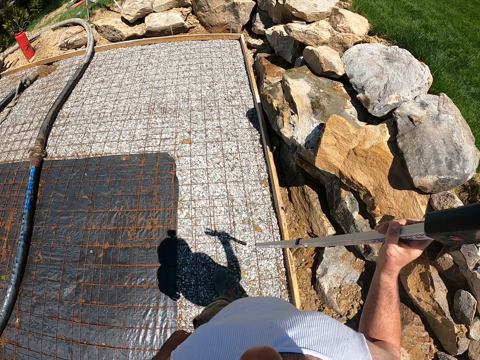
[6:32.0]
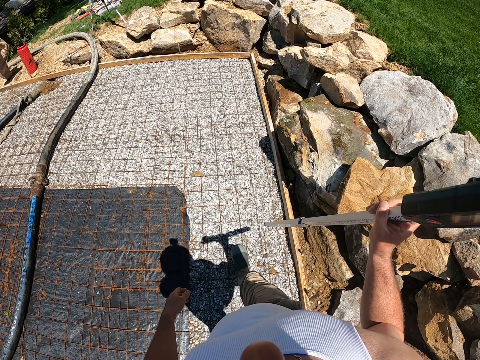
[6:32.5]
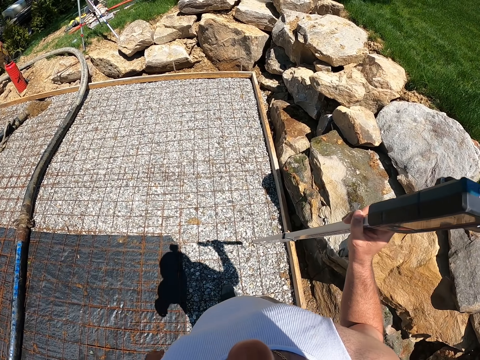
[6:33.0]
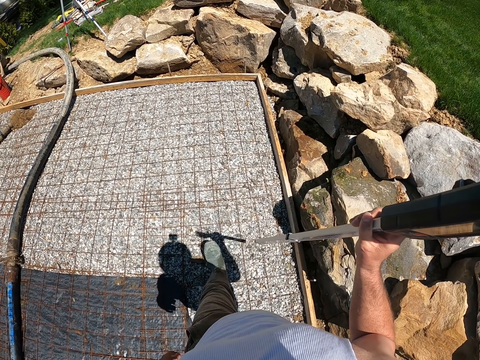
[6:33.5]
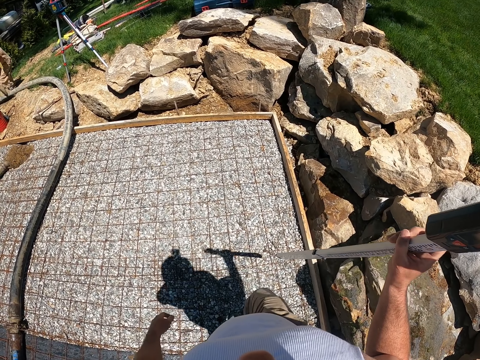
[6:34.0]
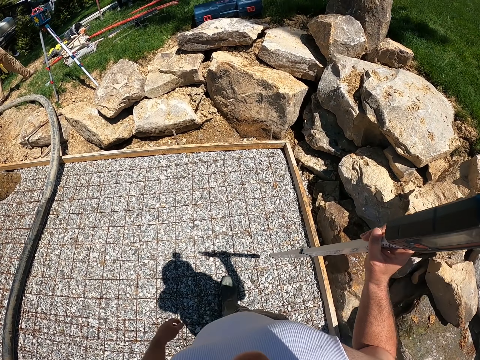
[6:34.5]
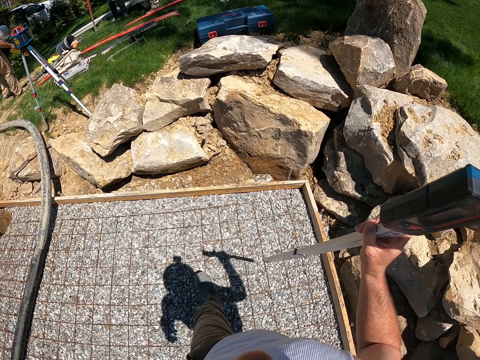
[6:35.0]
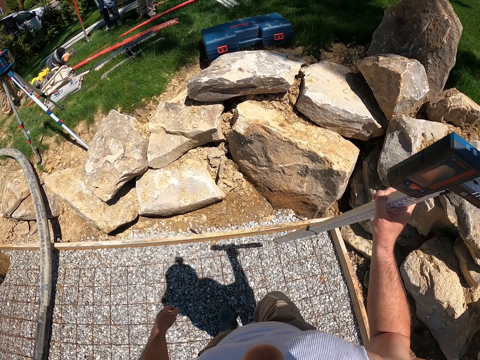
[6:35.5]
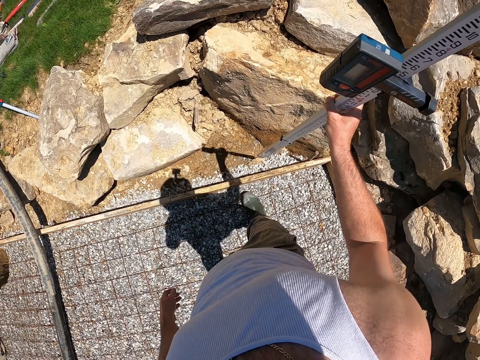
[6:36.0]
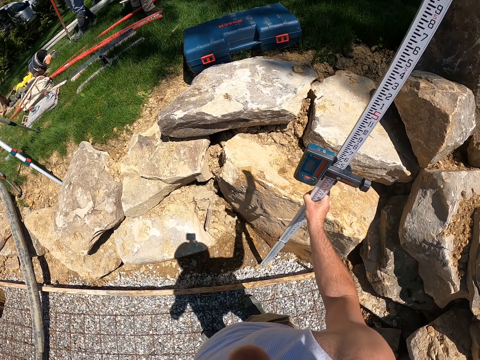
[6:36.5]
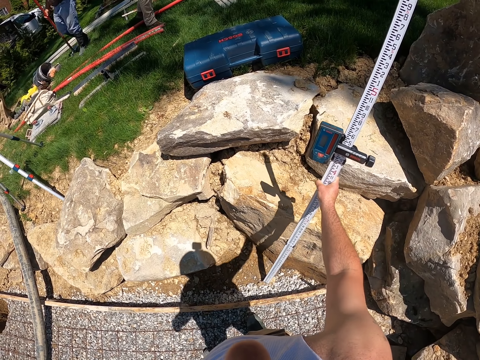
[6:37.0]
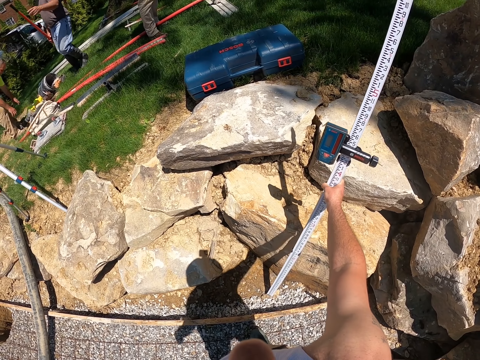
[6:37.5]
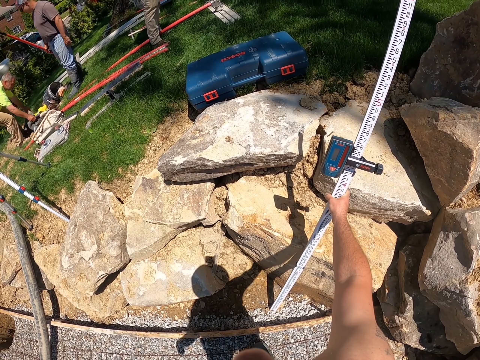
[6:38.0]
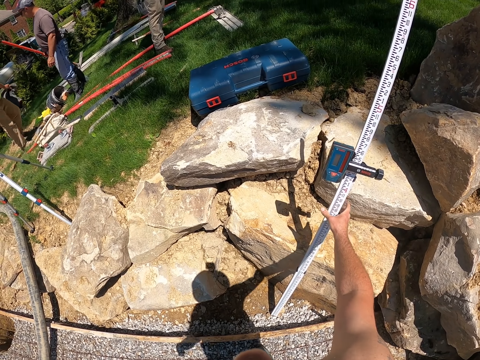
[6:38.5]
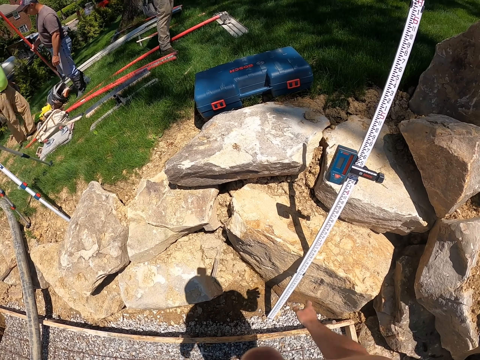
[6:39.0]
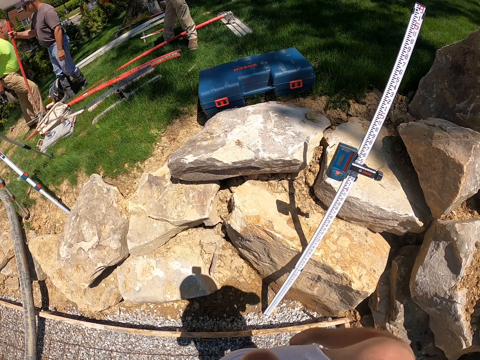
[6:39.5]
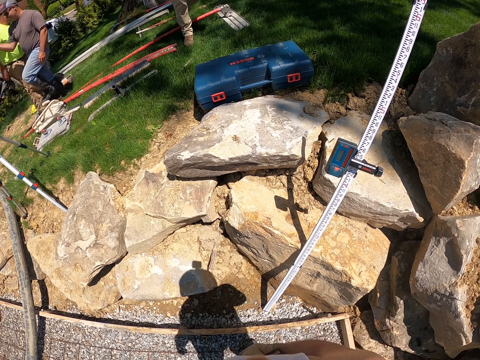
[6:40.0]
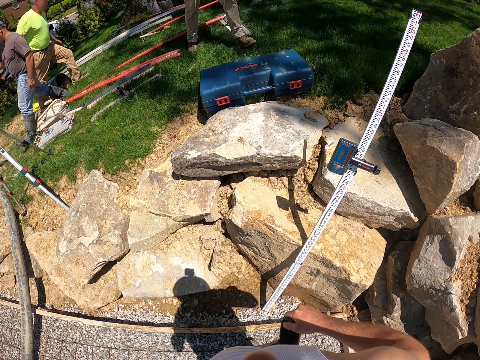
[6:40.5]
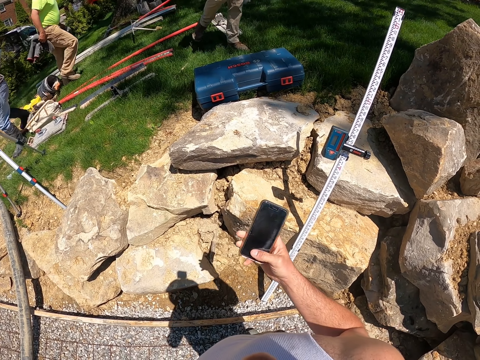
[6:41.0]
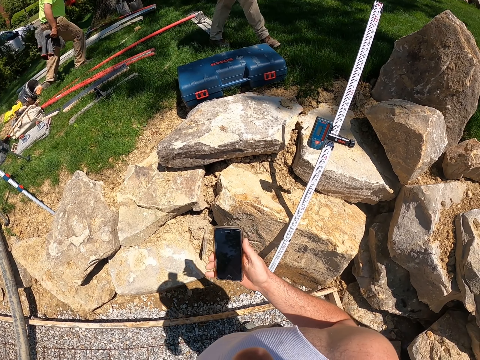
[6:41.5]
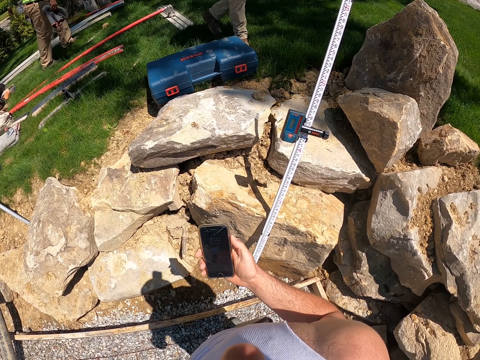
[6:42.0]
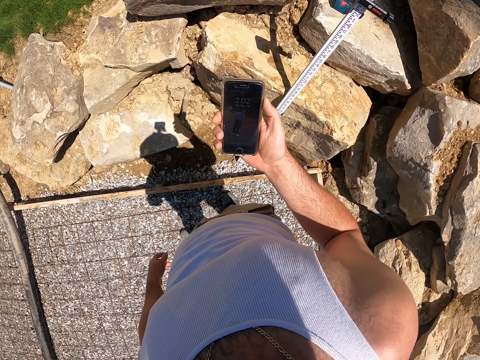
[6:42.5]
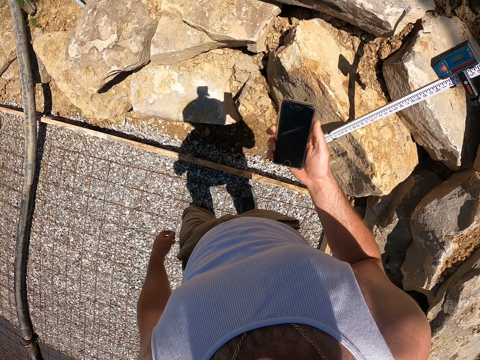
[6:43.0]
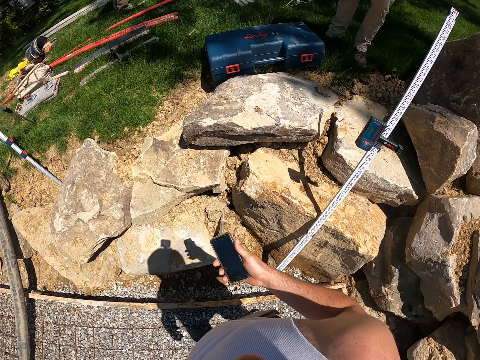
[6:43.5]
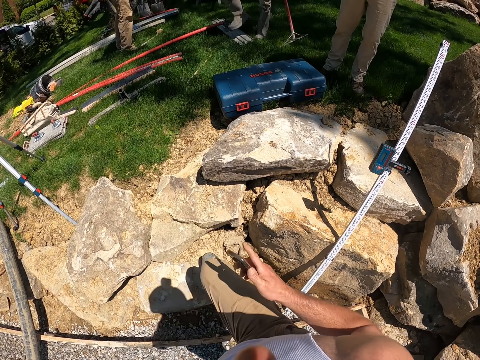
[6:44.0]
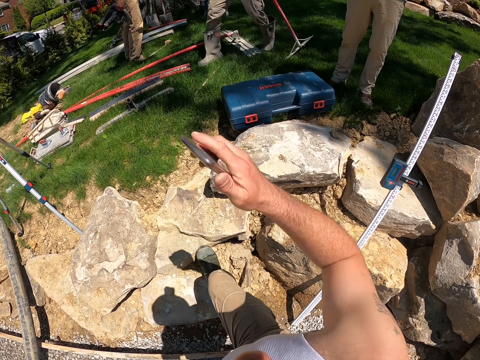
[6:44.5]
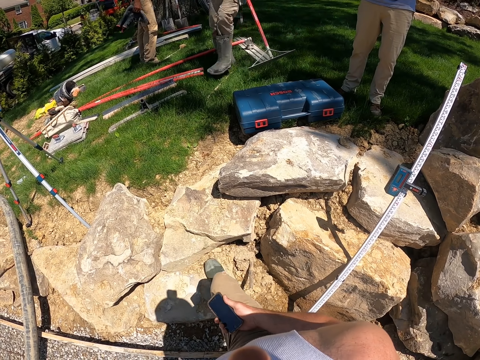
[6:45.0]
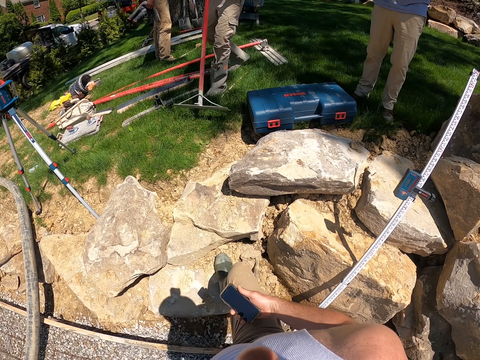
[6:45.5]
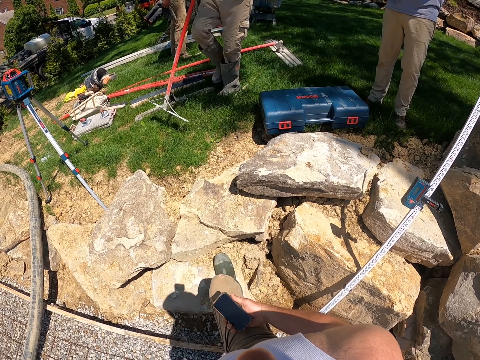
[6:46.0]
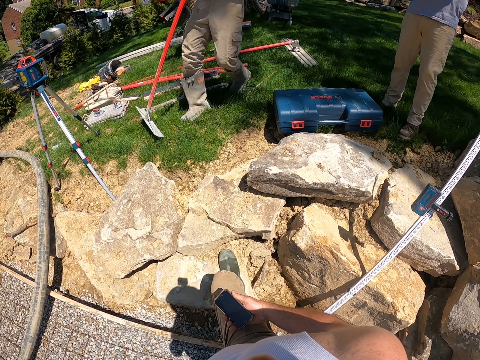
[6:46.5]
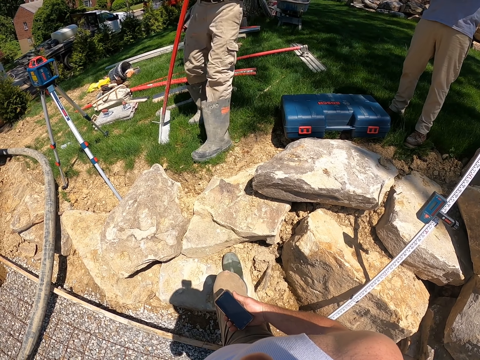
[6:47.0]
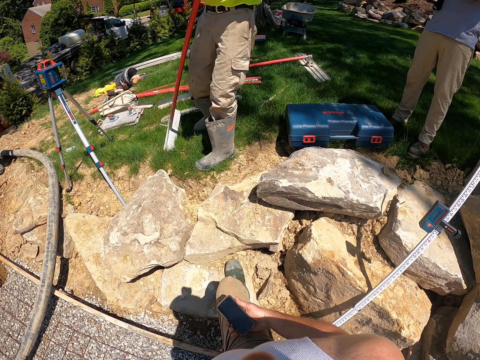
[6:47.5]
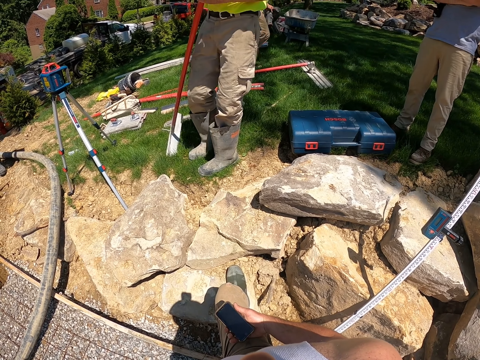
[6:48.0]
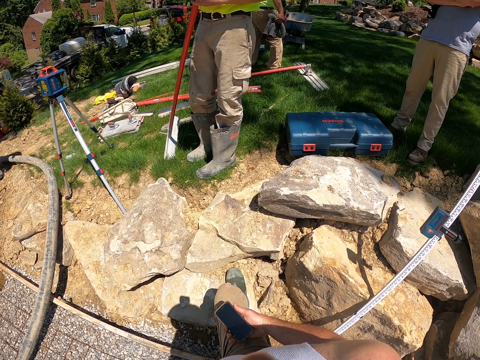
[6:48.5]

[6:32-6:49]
The camera wearer puts down the laser measuring device. He checks his phone. He gestures with his hand.

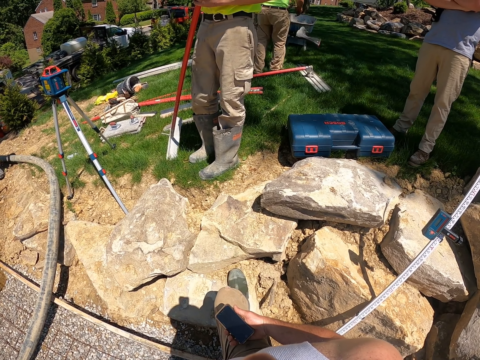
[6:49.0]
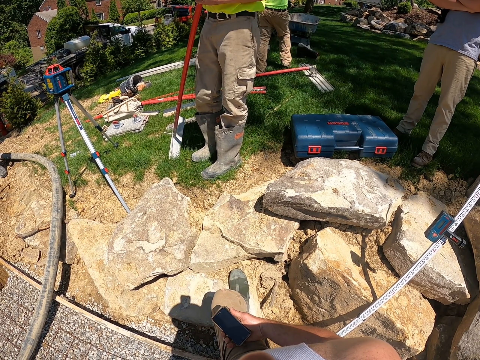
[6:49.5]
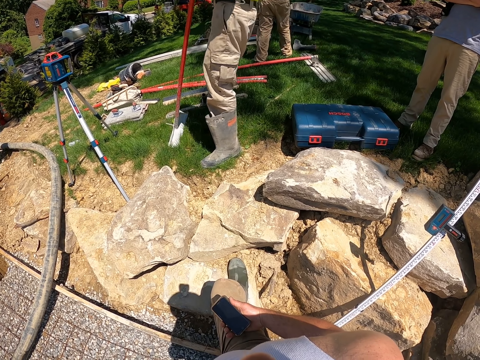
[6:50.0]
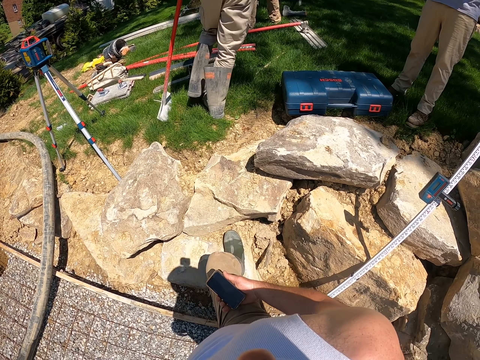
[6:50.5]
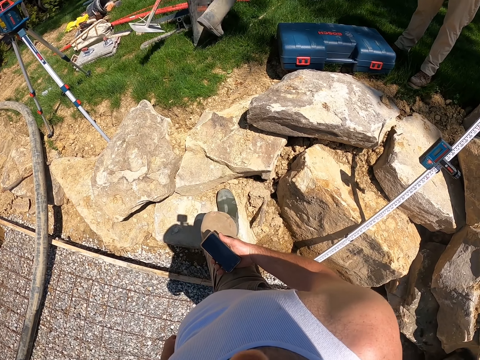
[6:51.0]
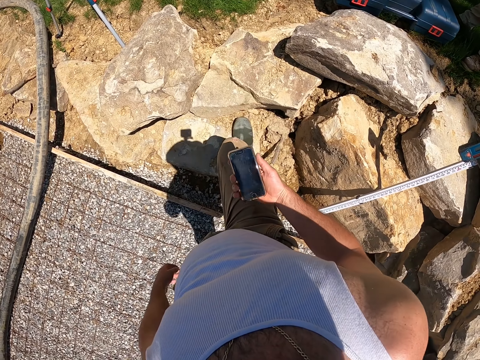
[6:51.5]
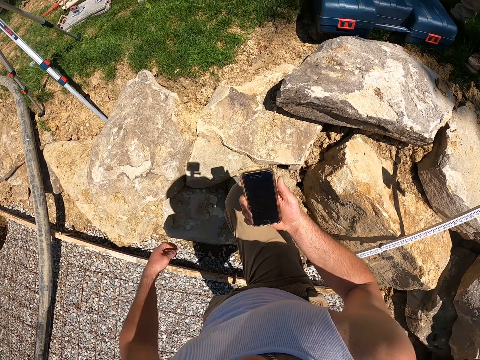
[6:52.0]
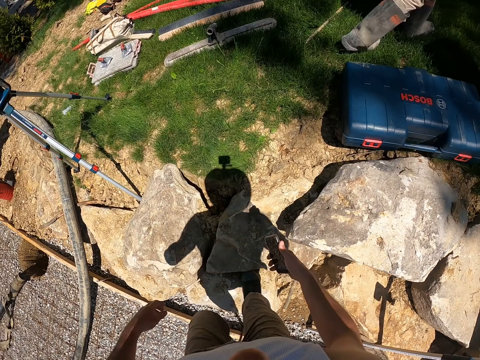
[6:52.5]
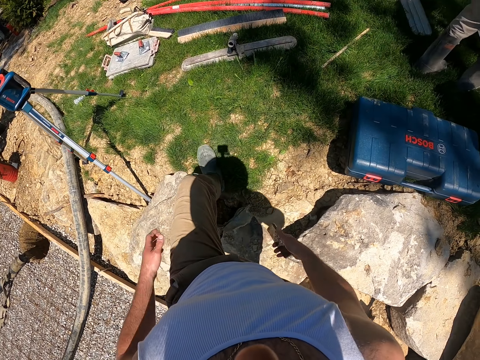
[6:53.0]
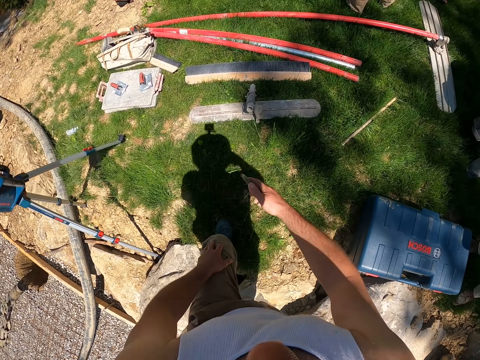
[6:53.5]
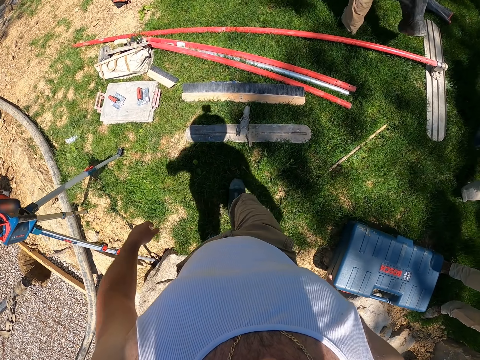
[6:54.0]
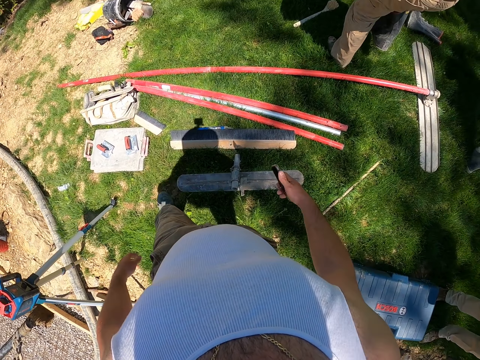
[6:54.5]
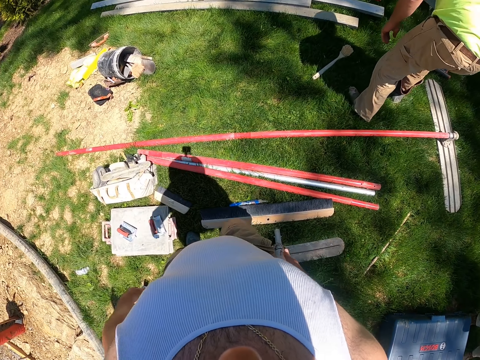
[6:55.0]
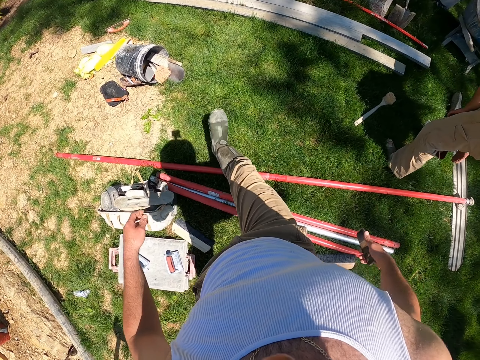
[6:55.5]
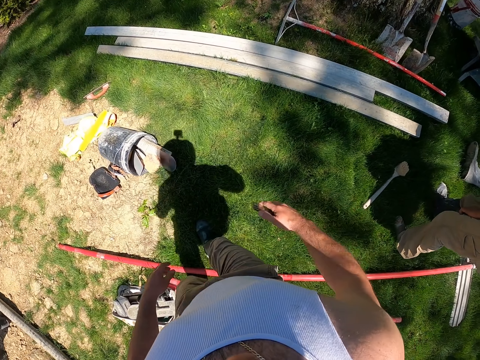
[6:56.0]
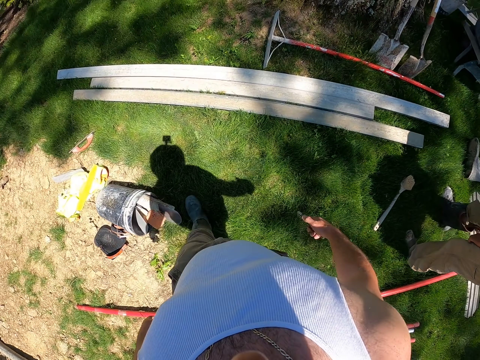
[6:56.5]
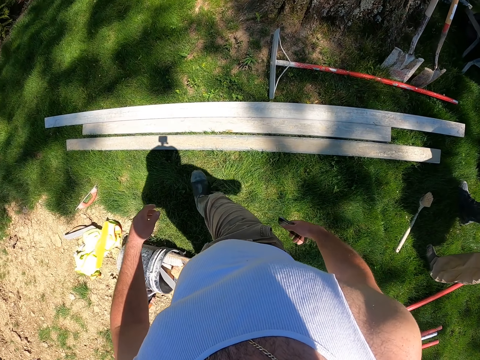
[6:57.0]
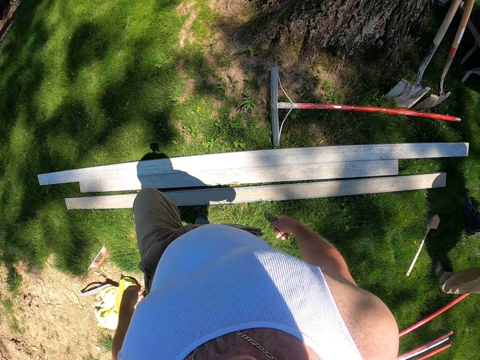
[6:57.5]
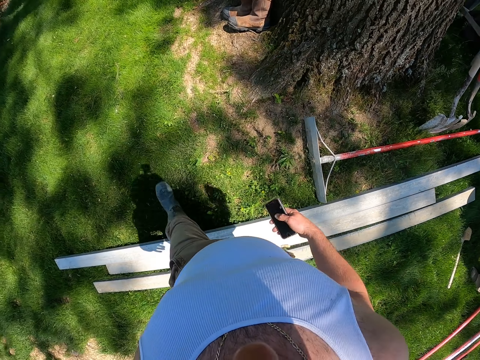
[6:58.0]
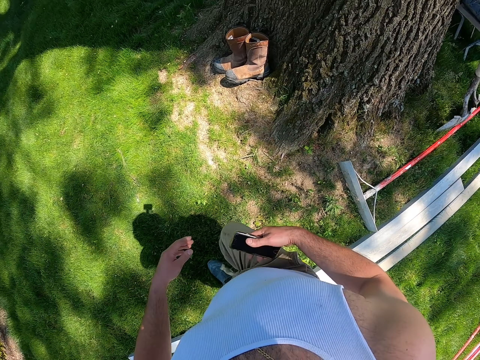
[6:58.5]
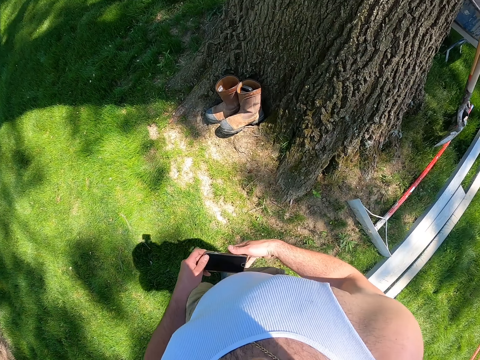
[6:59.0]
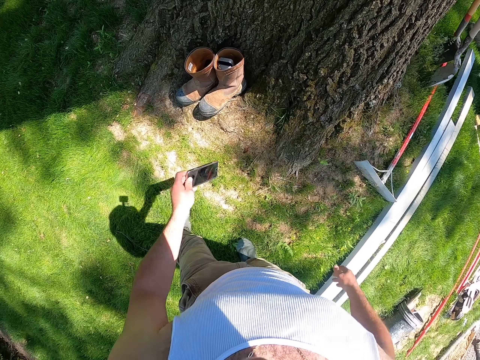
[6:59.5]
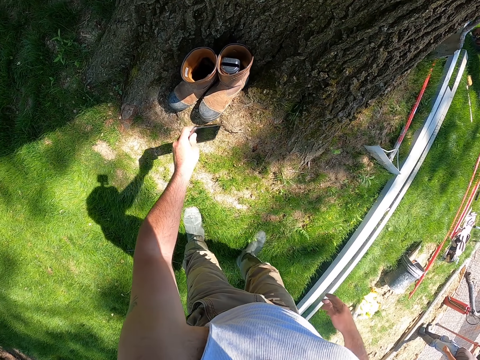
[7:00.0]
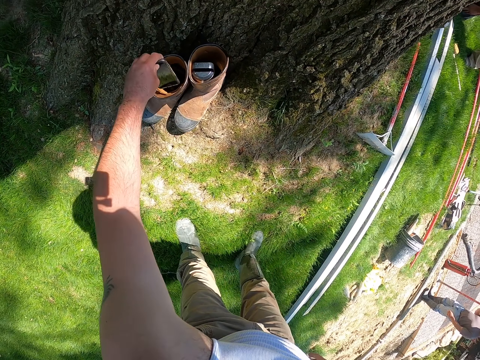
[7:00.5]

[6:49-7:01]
The camera wearer walks to the grass area.
